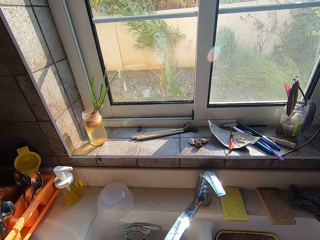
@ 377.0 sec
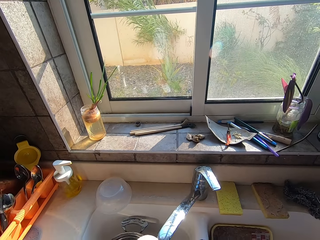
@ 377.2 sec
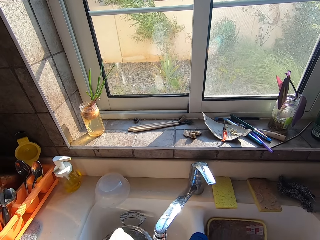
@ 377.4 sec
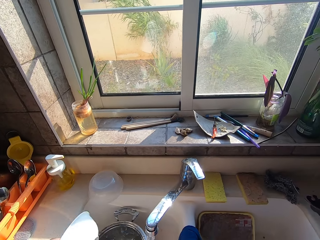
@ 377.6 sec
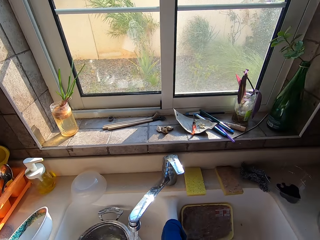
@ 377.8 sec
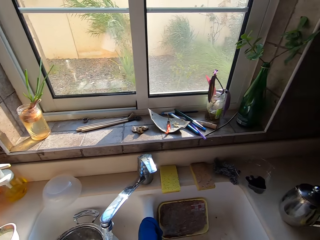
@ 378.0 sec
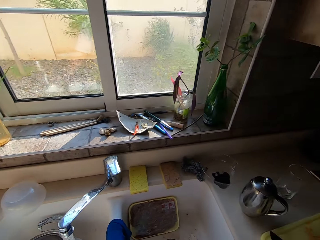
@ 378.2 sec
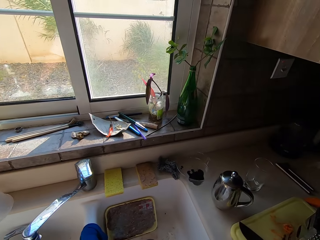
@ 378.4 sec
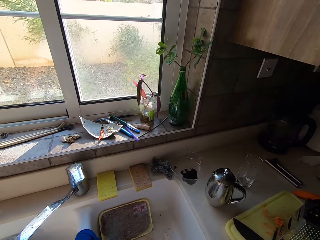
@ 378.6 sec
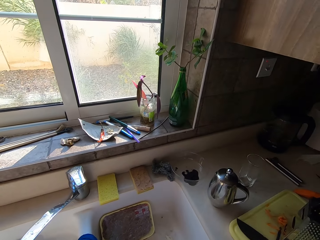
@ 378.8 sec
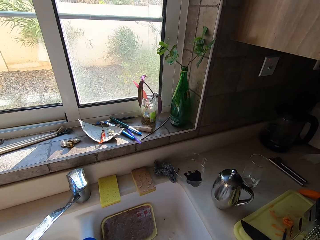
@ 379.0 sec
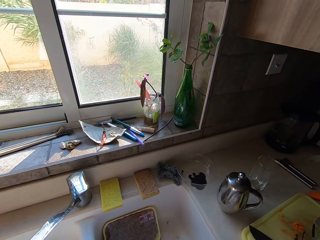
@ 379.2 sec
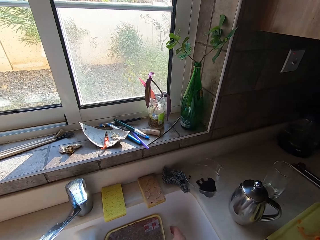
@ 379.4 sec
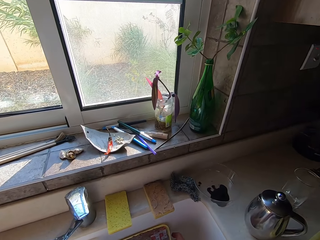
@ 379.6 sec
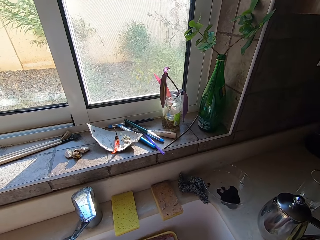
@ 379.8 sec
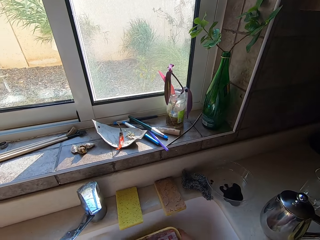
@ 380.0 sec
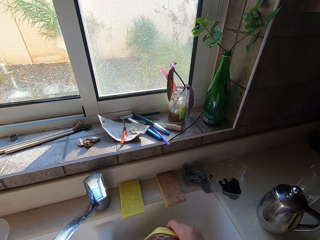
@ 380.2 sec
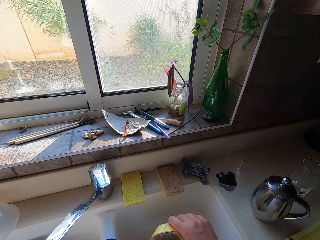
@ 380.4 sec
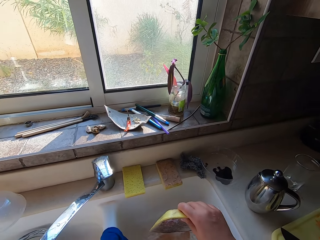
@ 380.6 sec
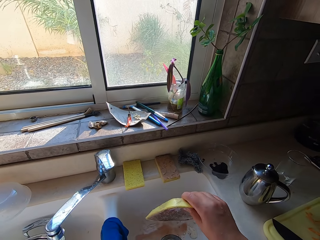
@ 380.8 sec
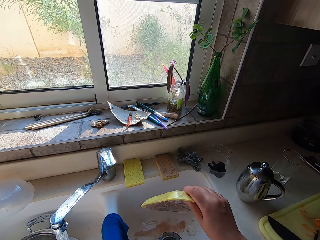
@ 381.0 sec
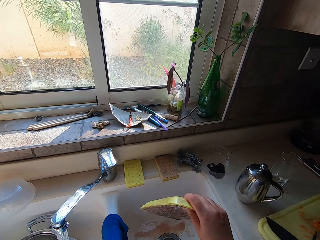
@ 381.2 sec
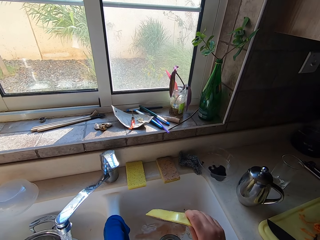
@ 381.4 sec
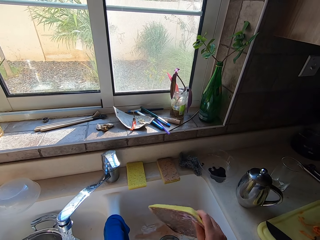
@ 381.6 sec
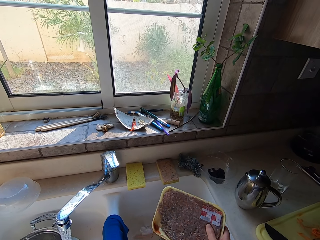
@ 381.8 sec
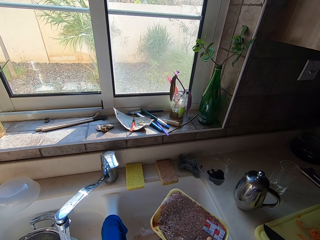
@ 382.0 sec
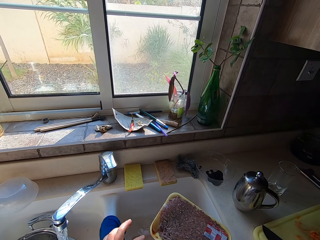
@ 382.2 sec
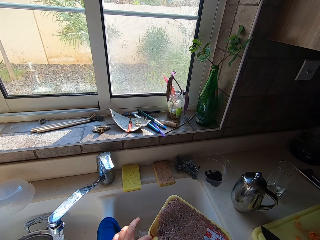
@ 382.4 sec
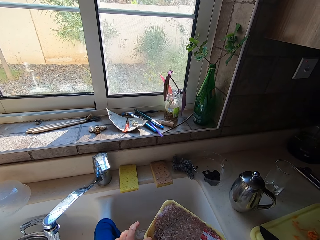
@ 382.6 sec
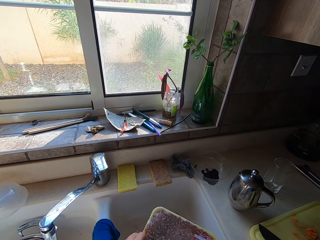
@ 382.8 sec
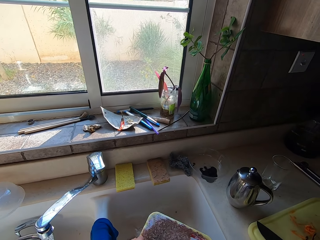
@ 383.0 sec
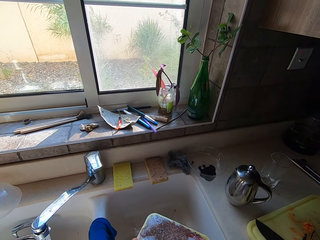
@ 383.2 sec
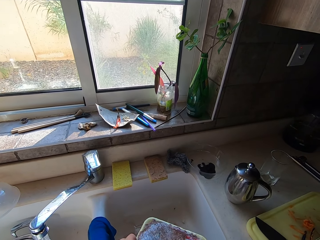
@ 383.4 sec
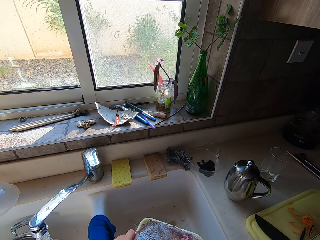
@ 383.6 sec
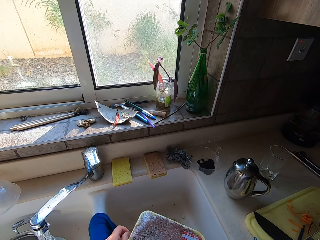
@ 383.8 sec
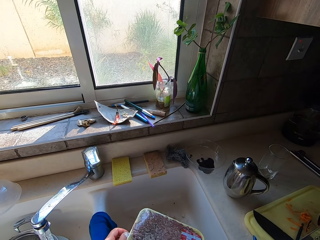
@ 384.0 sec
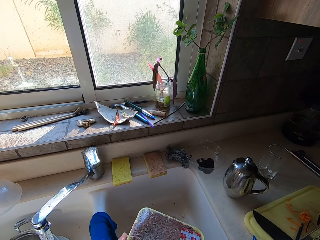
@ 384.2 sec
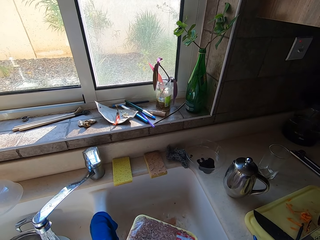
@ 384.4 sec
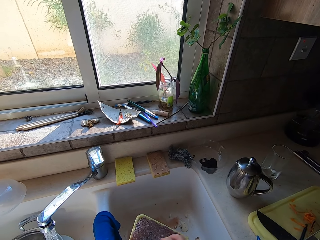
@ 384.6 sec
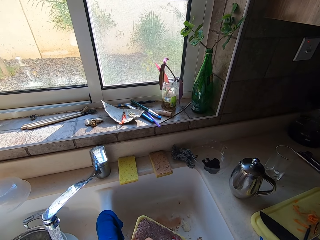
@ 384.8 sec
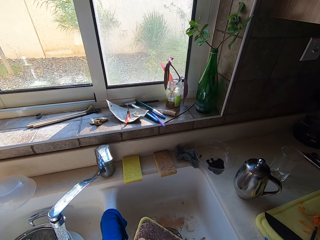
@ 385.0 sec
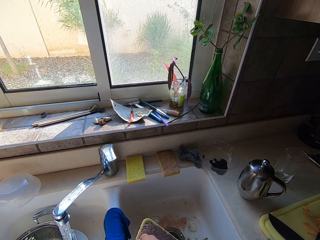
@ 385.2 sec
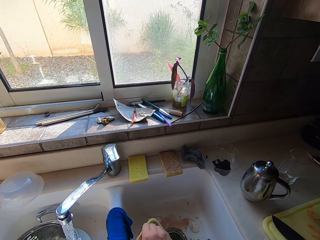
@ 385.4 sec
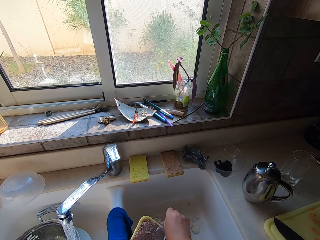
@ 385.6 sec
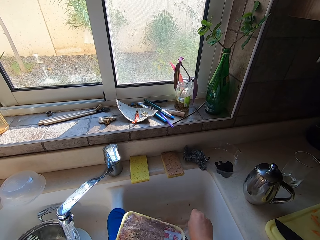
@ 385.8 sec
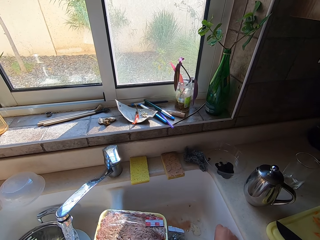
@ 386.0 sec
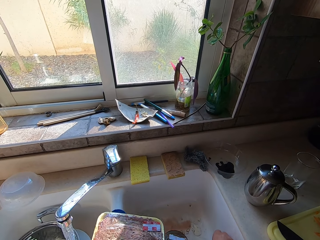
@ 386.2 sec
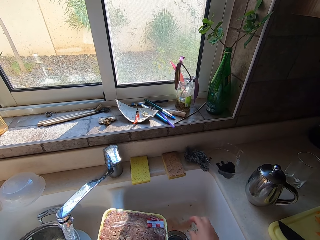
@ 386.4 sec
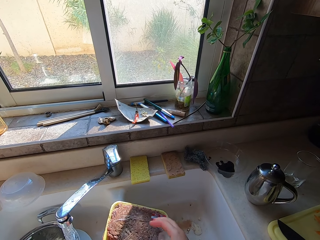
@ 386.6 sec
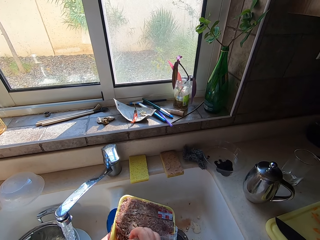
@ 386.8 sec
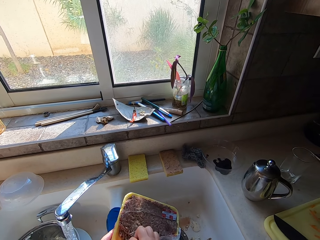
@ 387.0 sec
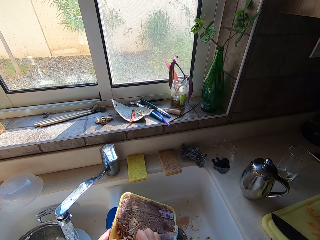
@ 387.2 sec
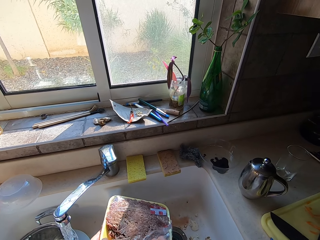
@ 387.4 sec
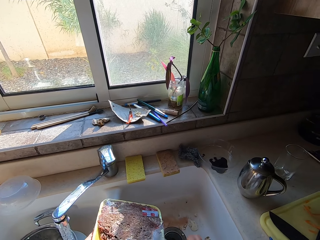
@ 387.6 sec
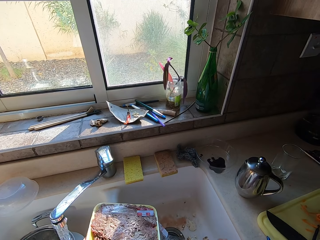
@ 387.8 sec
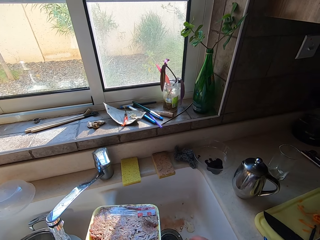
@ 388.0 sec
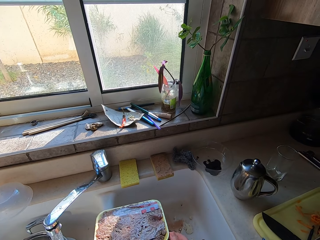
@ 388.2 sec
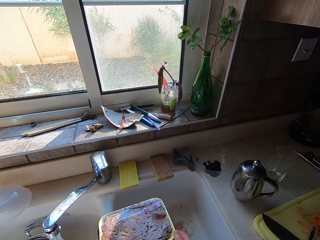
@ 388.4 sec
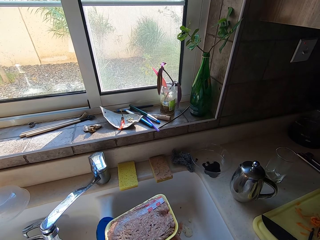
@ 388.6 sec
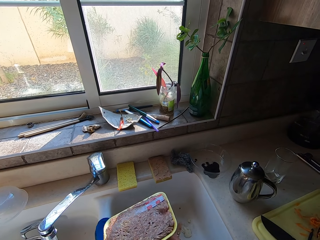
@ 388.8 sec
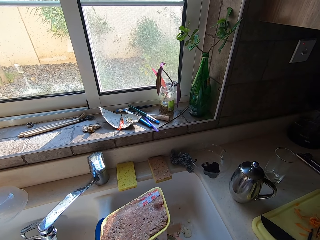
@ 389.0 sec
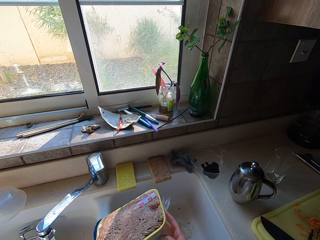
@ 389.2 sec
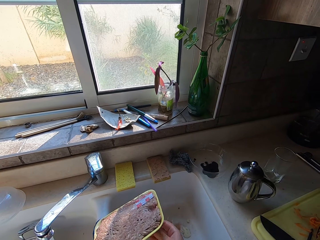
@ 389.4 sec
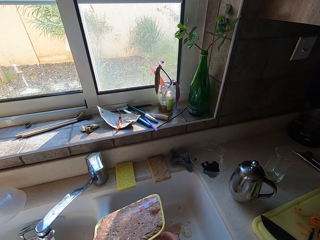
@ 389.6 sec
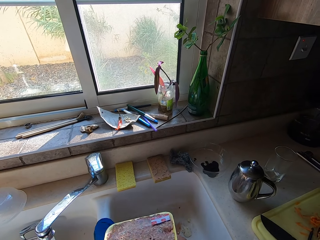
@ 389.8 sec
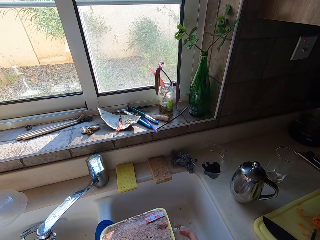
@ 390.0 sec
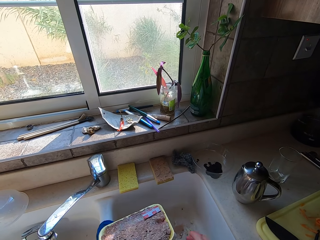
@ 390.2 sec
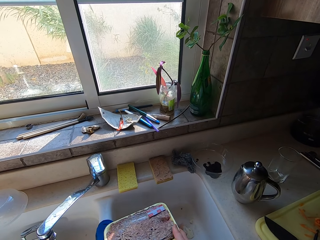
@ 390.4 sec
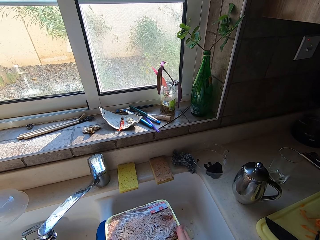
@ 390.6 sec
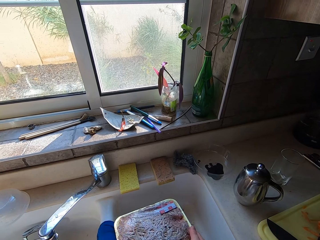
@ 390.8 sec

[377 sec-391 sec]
The camera wearer washes the plate and puts down the plate. They take the mixed meat or dish from the sink. They remove the plastic paper bag from the dish.

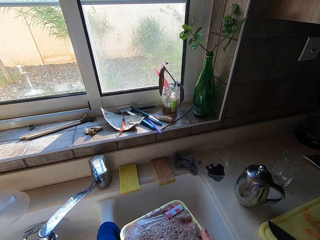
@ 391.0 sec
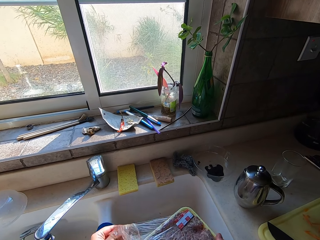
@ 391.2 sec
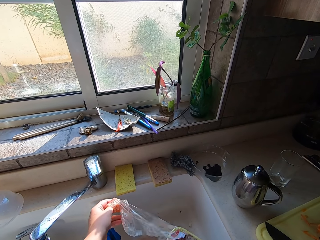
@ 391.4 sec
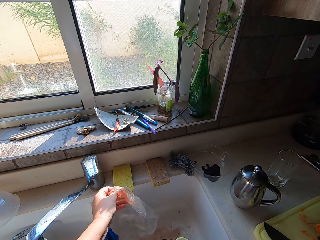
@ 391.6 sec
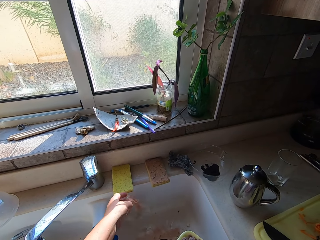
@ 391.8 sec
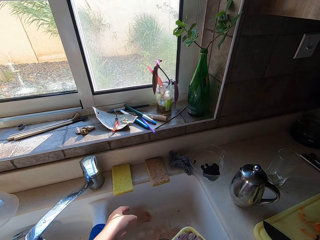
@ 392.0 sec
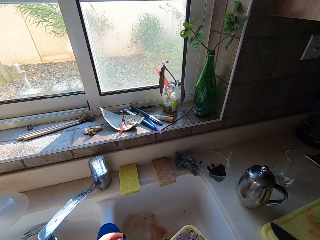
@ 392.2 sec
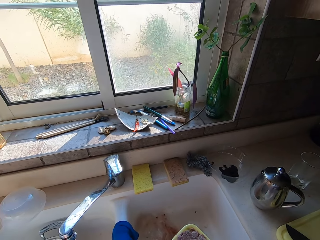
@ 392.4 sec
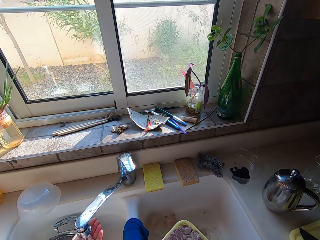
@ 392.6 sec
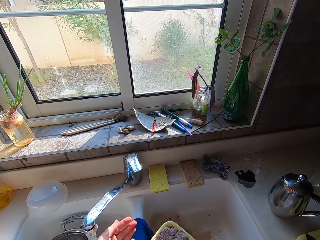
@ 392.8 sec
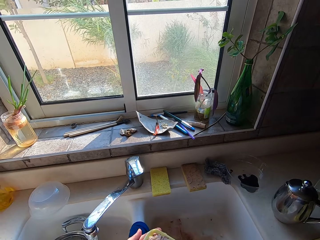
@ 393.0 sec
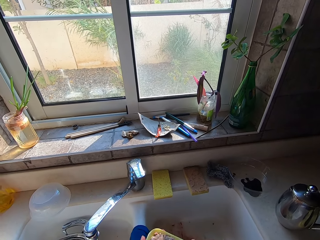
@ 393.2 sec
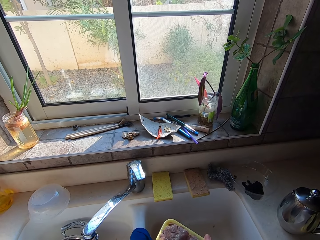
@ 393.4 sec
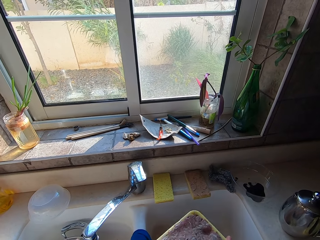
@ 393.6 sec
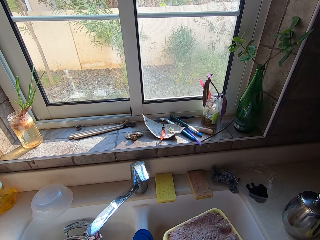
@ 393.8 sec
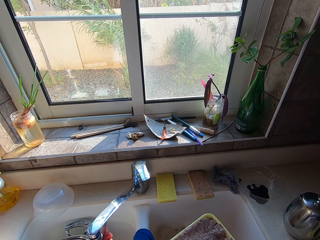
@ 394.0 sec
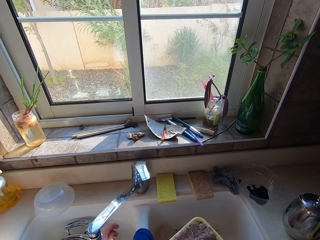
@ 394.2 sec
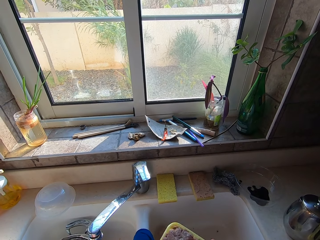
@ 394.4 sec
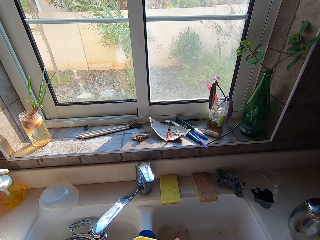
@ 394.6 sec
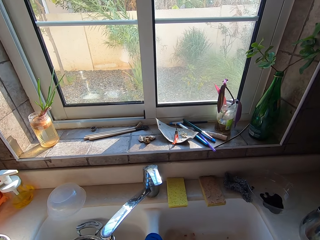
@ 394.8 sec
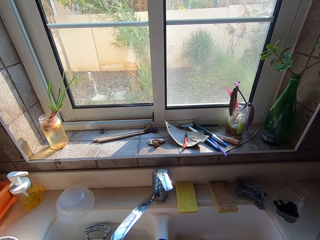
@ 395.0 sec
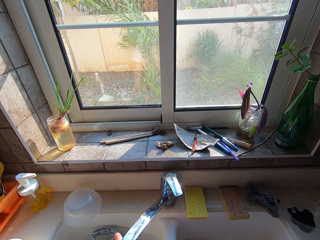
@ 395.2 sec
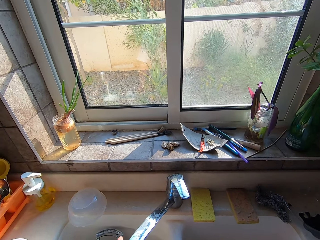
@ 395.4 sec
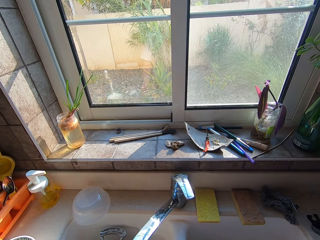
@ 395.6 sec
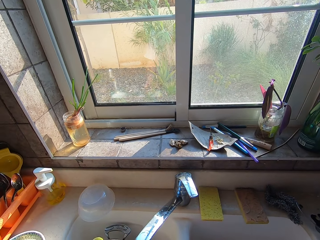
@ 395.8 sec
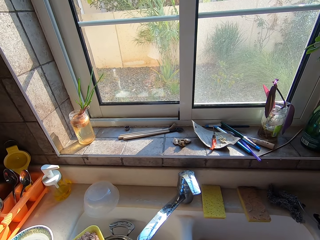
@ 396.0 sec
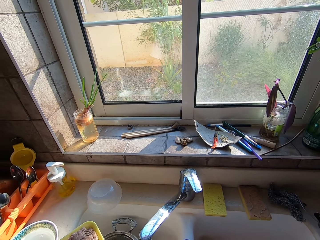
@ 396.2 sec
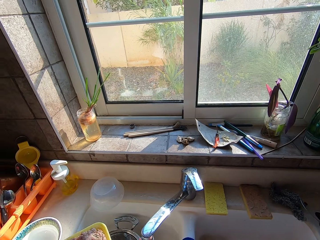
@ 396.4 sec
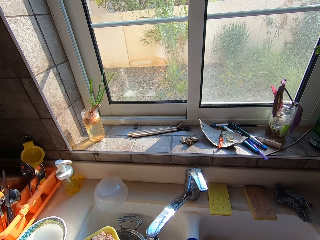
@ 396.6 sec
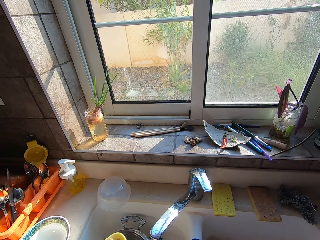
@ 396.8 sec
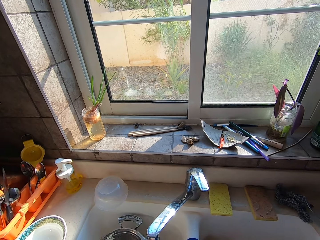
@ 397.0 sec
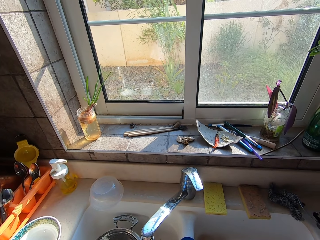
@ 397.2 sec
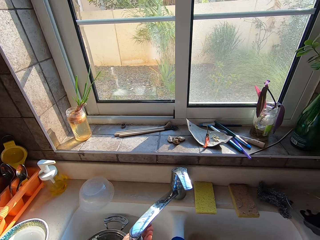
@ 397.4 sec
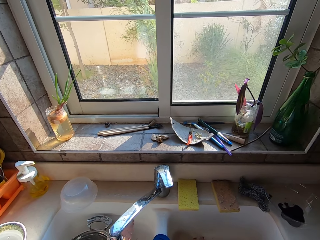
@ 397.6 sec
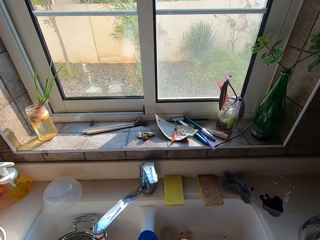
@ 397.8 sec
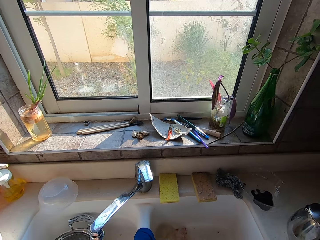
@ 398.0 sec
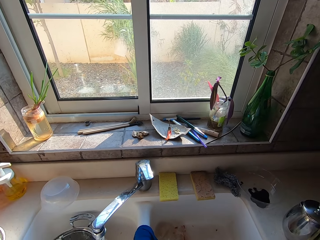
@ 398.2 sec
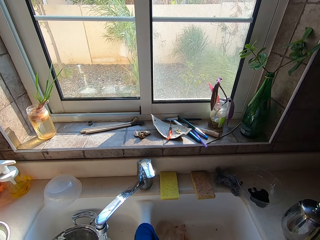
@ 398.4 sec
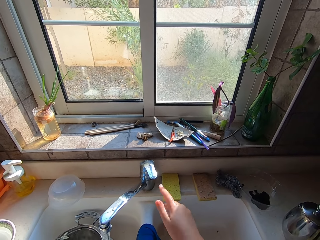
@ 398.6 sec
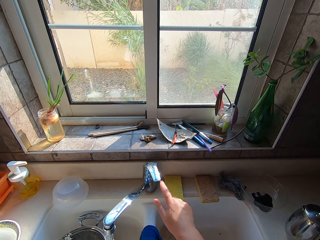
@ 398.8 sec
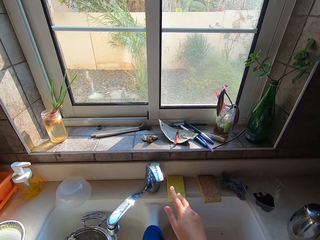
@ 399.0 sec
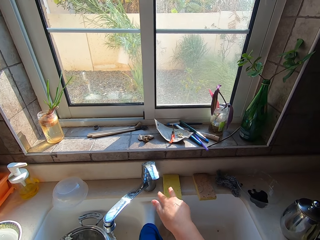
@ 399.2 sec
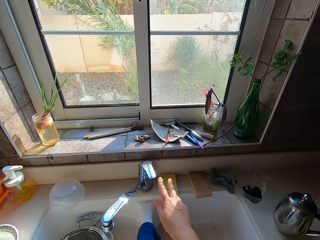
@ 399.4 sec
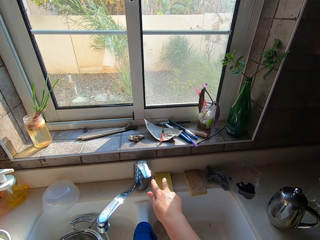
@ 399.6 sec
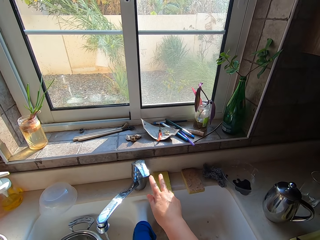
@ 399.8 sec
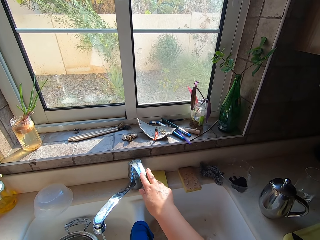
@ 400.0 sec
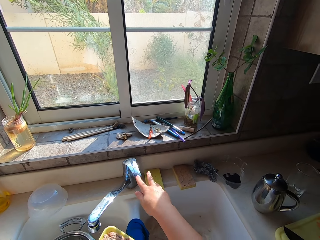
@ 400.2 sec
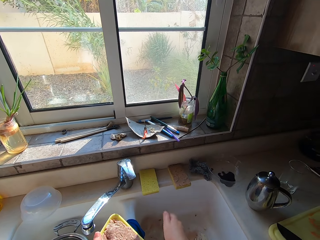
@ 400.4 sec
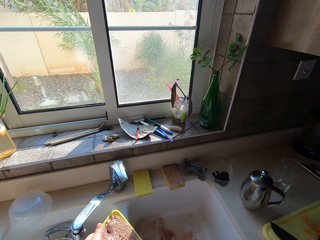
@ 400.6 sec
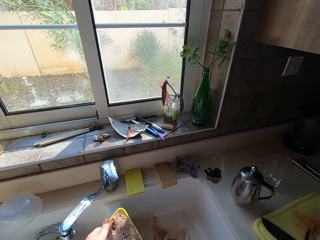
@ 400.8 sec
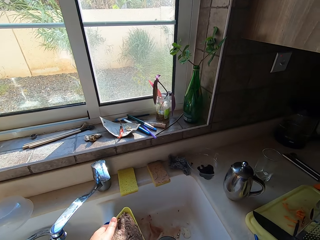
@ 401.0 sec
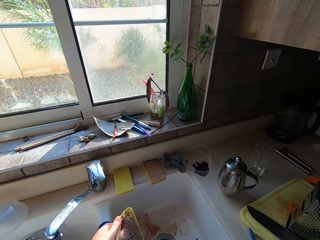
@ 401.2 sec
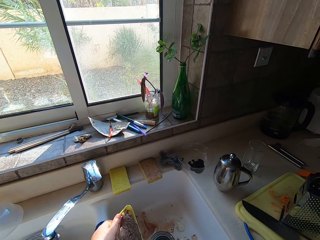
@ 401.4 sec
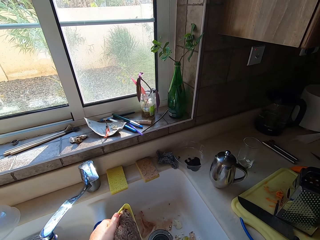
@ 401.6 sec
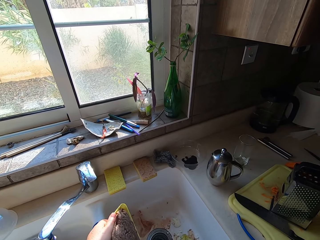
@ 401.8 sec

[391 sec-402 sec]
The camera wearer cleans the bottom of the dish. They remove the paper from the meat container. They close the water tap.
